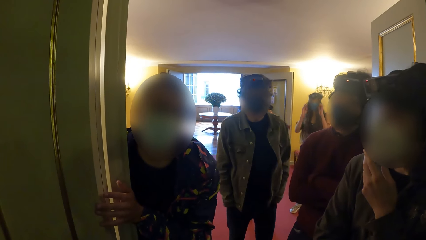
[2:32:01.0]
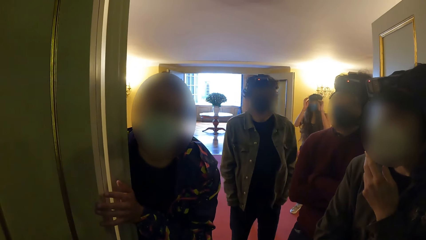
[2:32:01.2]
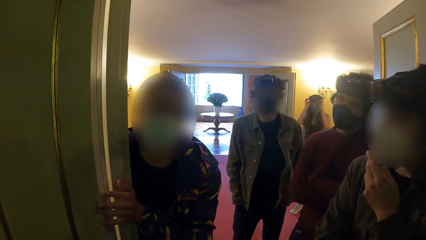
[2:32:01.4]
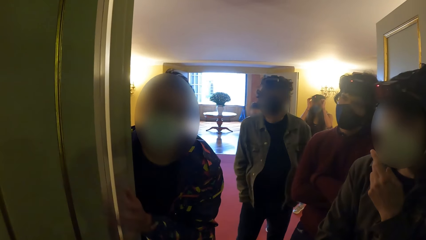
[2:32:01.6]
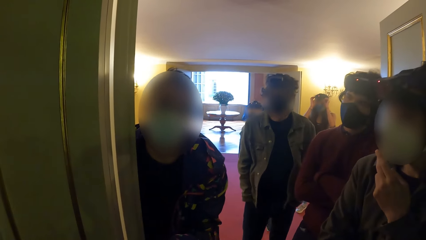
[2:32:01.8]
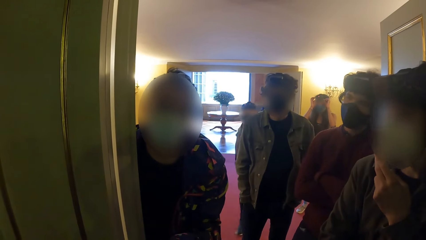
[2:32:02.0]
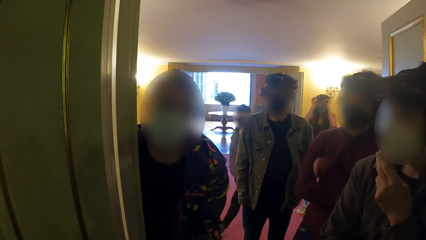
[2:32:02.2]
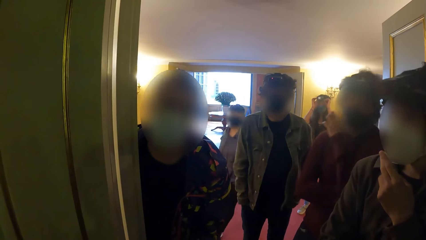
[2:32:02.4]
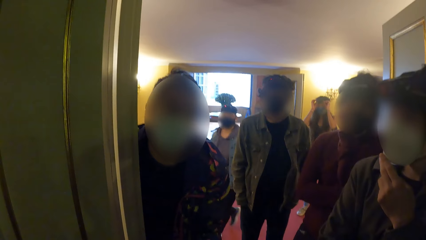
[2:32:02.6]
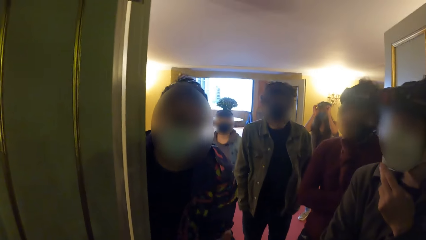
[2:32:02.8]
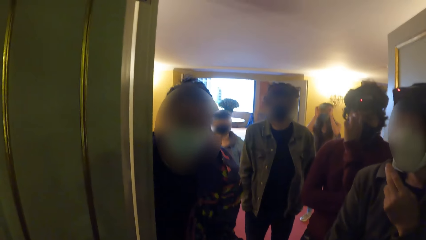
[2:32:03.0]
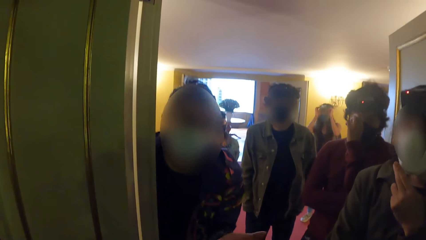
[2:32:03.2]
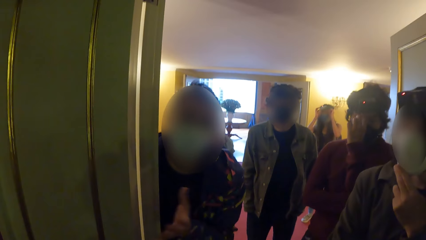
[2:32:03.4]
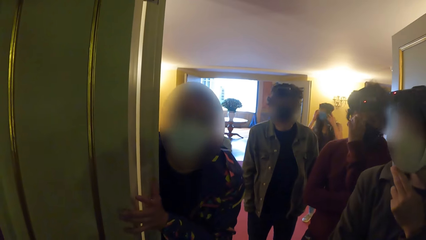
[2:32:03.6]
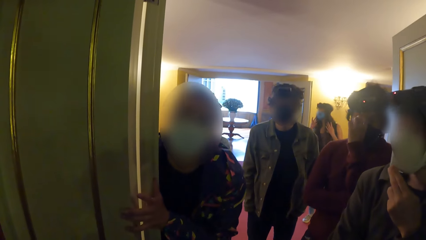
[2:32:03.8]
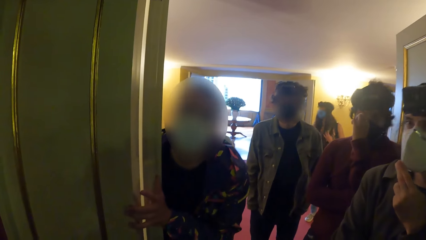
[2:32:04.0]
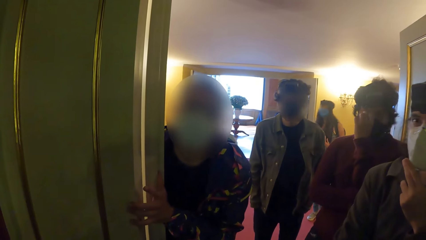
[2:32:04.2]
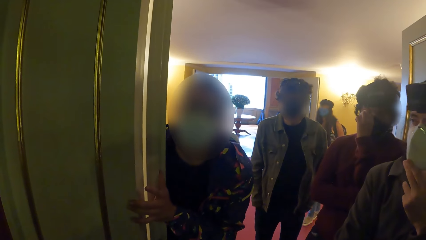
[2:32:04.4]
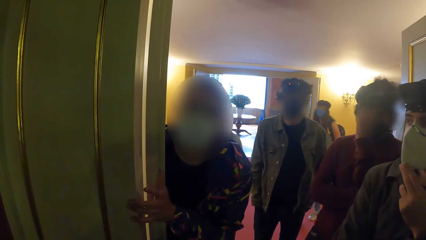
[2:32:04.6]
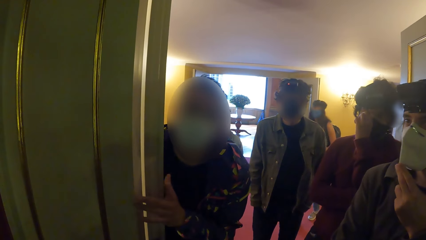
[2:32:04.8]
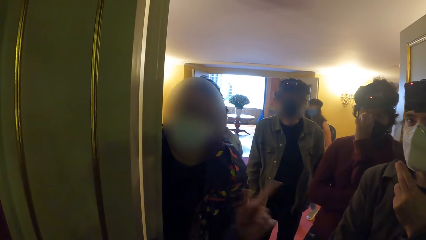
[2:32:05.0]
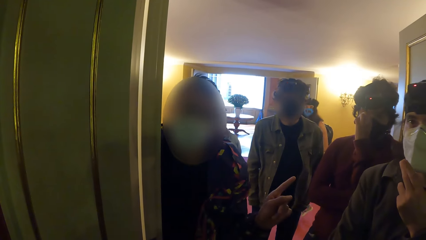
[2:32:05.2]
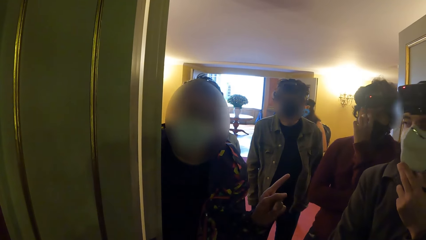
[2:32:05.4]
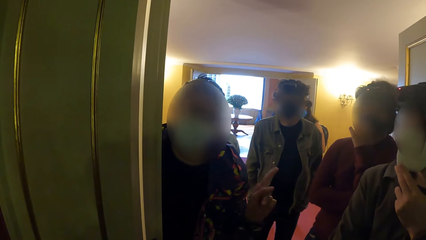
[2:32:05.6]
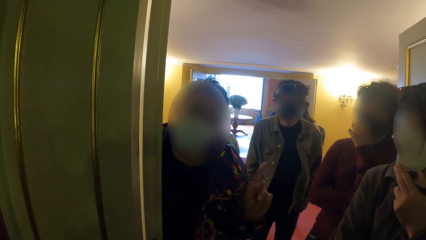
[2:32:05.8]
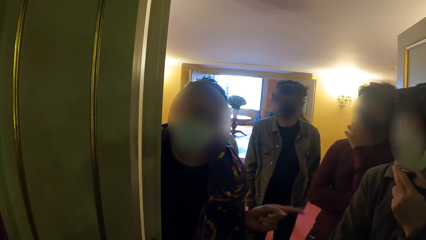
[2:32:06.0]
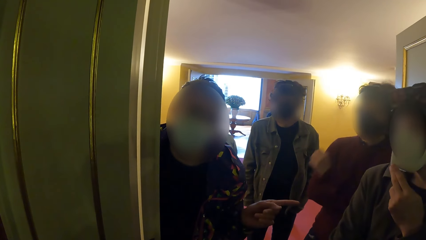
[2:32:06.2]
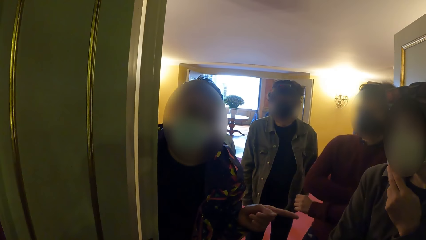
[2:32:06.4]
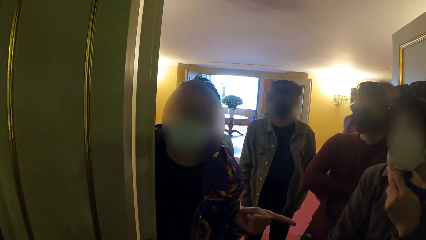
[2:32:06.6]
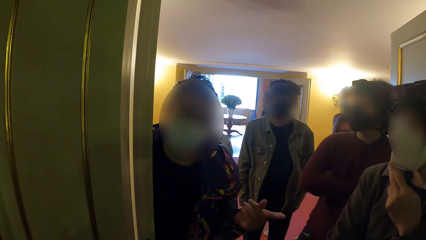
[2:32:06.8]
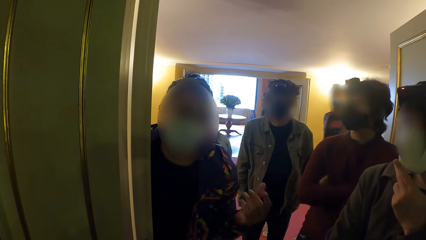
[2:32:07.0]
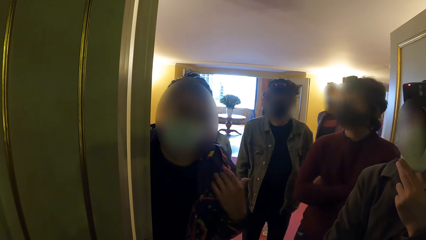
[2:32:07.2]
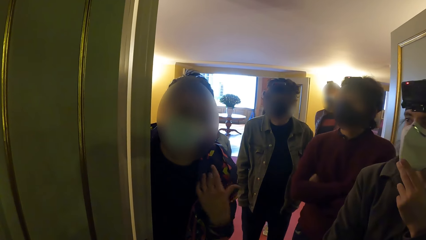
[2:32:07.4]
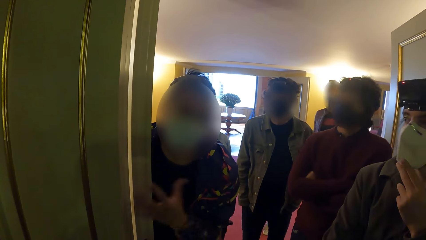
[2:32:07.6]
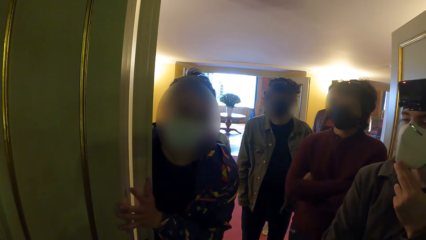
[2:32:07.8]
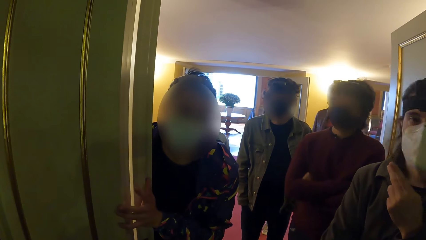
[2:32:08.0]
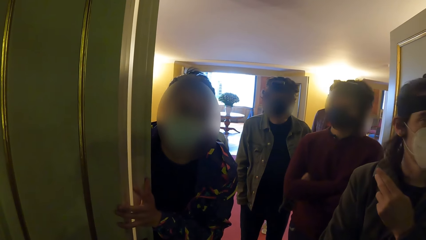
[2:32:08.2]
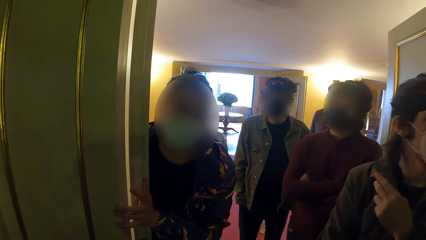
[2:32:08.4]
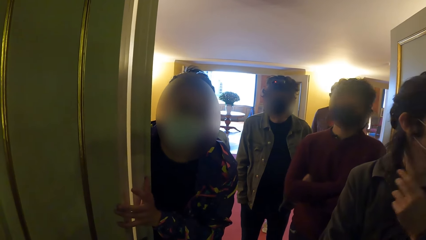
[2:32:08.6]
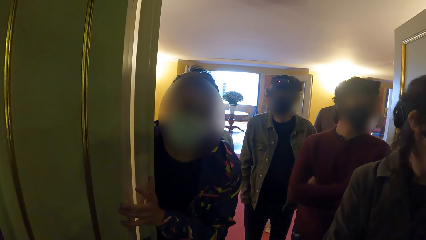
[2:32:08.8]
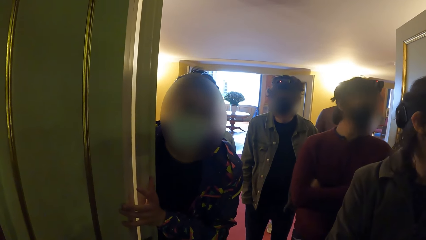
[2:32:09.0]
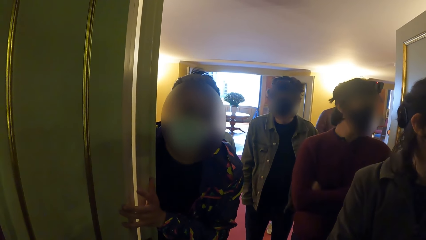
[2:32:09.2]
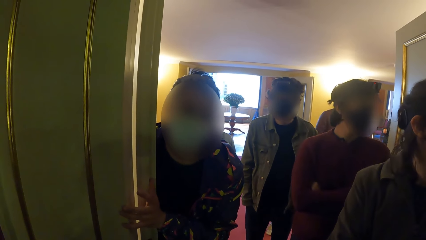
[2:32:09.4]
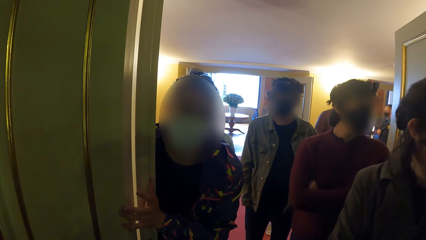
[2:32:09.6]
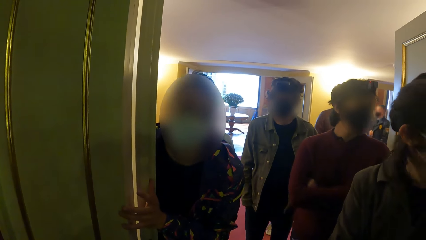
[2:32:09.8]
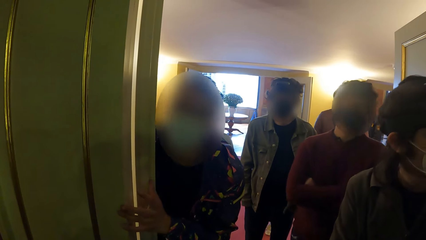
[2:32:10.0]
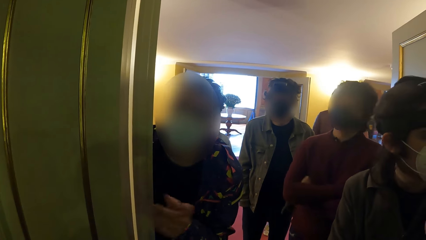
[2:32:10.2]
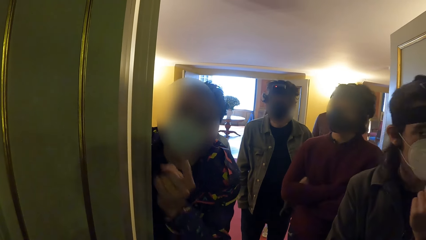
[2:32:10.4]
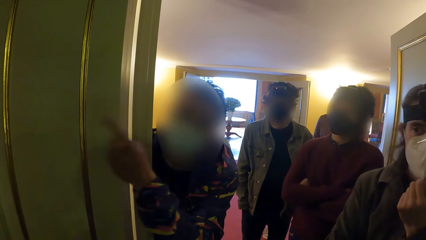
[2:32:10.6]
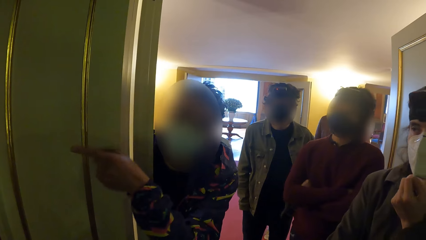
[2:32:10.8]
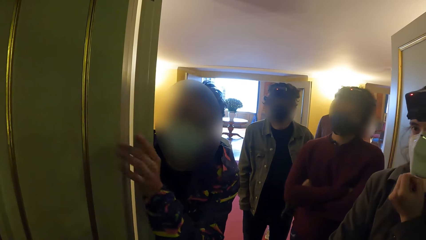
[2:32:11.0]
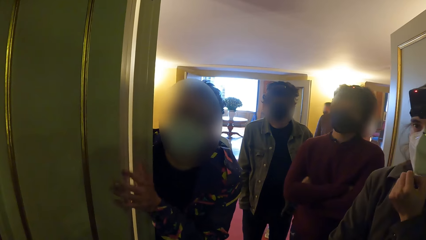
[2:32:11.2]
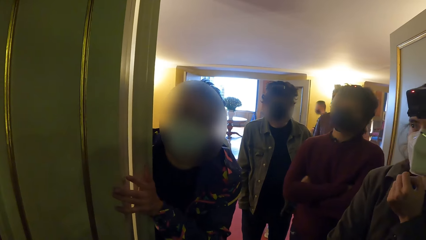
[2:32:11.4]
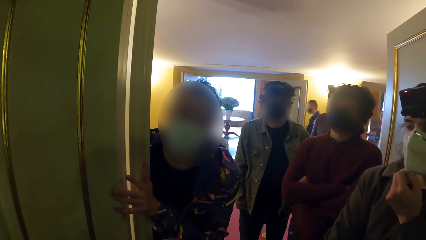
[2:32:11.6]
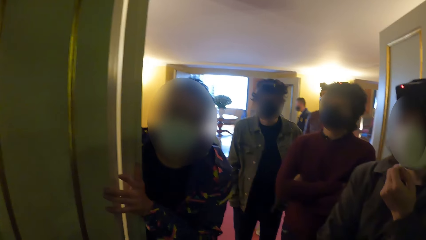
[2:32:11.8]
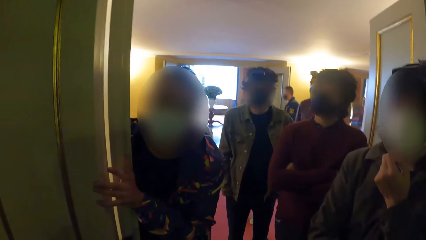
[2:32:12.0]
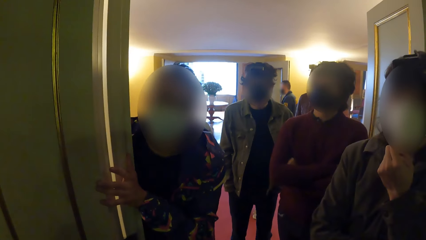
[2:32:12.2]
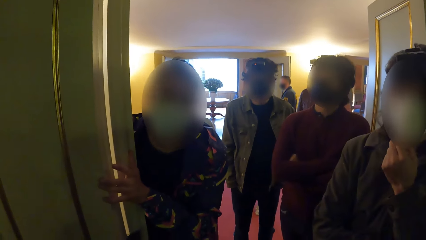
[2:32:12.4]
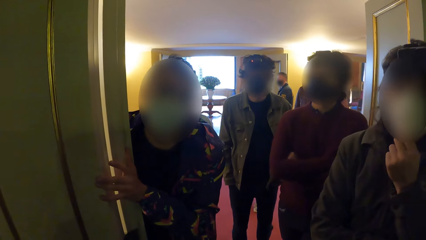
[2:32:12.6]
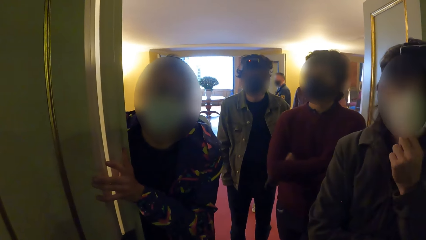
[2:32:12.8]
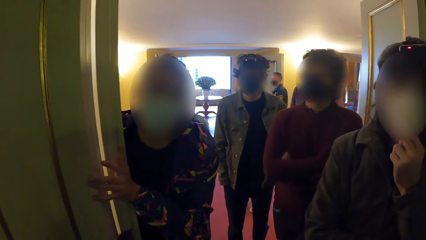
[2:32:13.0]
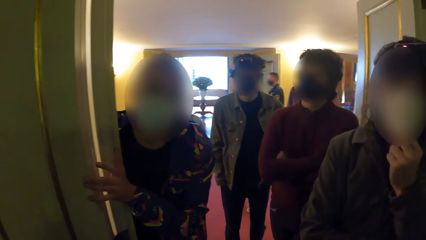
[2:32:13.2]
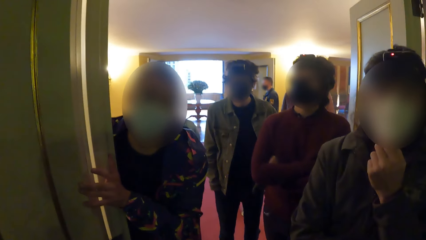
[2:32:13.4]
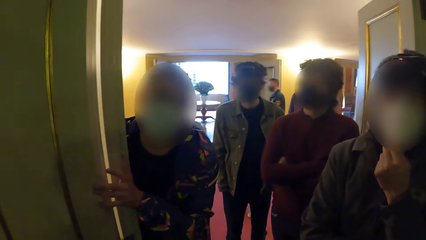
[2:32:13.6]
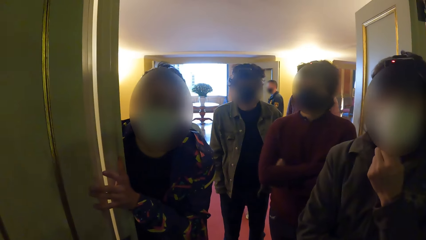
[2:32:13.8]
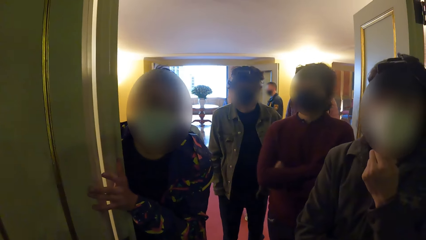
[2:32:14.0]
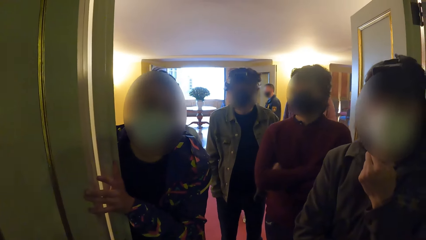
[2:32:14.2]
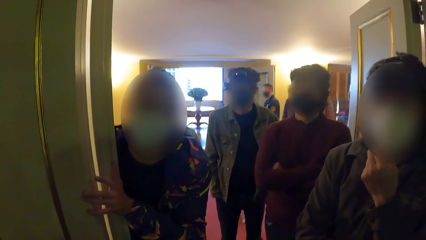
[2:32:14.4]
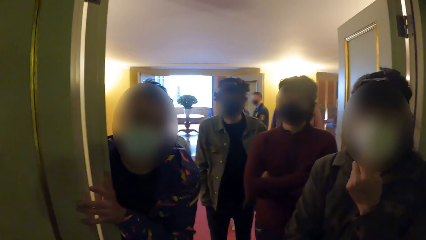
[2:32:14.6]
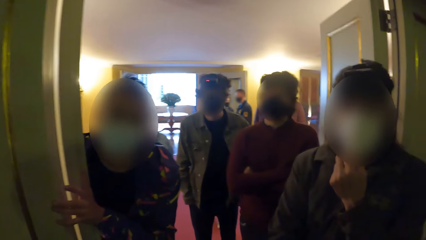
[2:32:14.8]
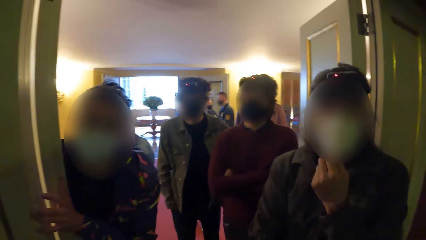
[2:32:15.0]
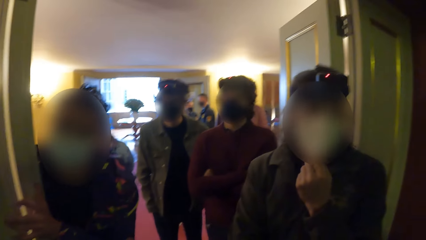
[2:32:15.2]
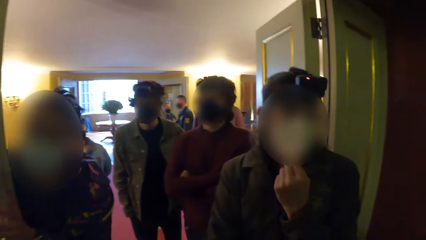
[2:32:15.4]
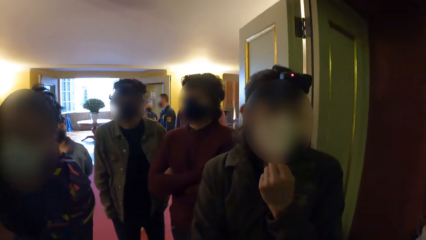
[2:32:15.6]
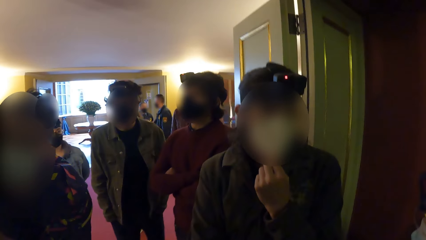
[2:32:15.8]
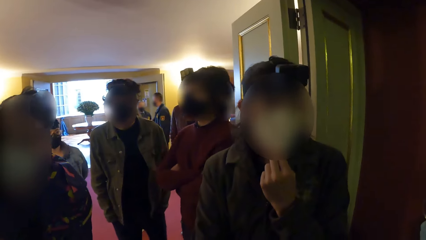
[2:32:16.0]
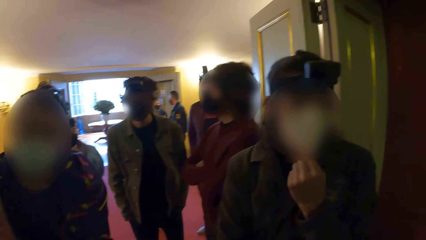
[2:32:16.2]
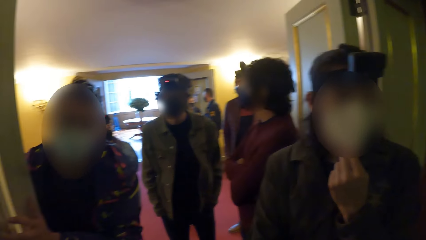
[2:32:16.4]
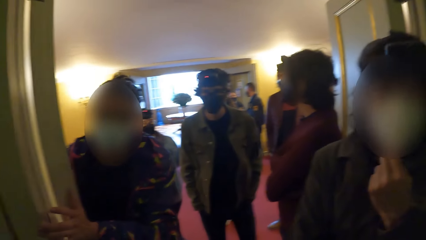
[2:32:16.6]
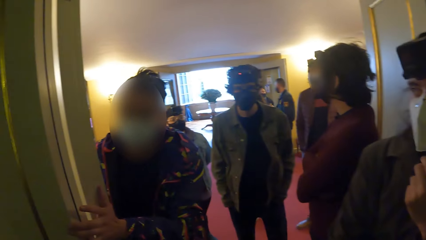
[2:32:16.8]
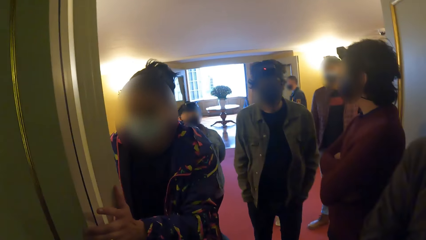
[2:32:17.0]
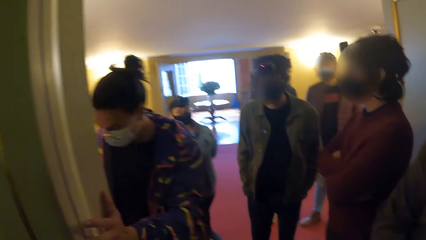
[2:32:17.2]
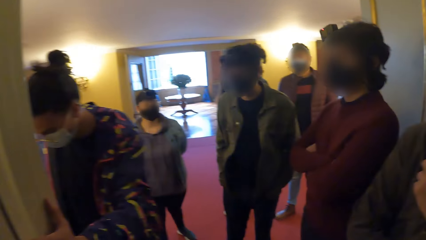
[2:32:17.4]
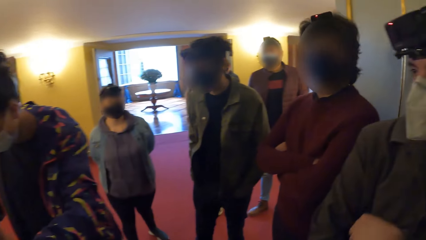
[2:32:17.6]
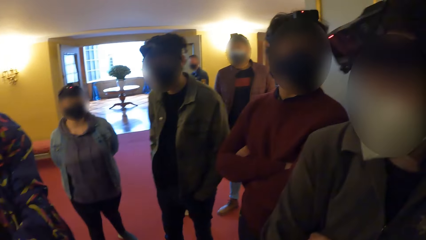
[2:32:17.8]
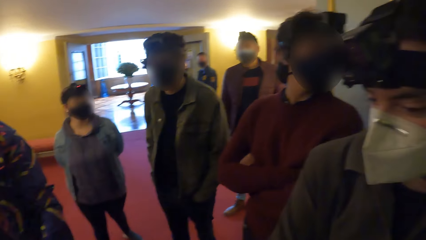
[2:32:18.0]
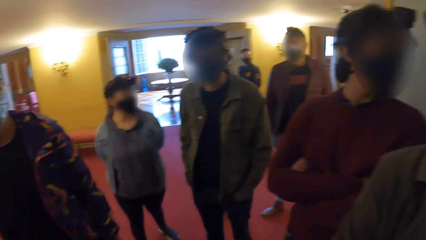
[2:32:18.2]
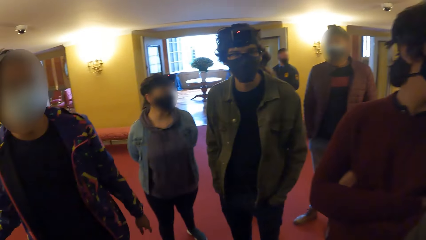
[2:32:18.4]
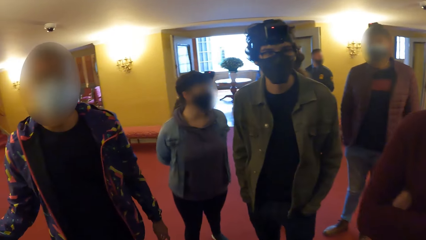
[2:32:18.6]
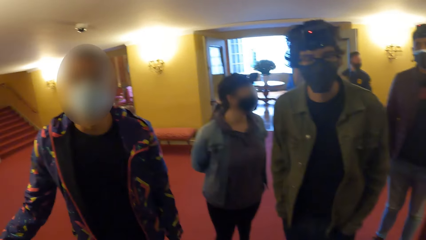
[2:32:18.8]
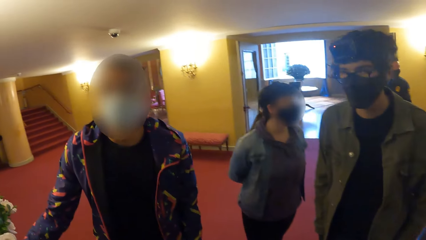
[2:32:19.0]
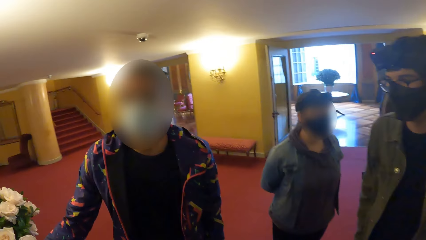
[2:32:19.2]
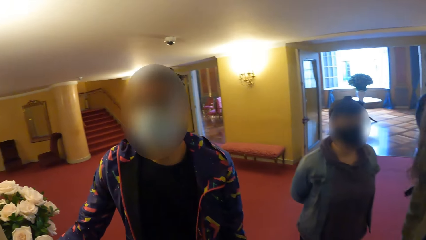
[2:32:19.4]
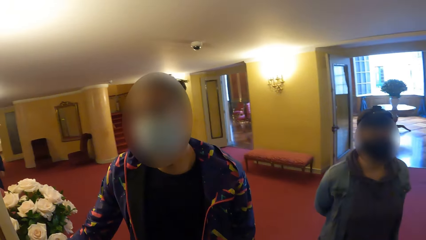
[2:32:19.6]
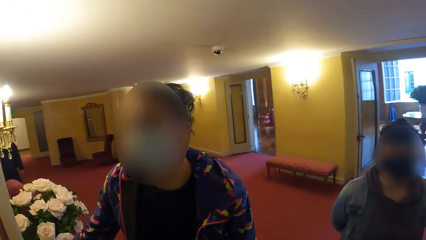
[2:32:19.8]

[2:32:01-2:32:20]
The man folds his hands. The woman converses with the camera wearer and the group of people. The camera wearer walks out of the auditorium.
